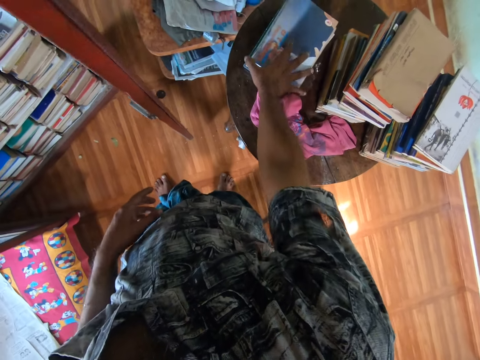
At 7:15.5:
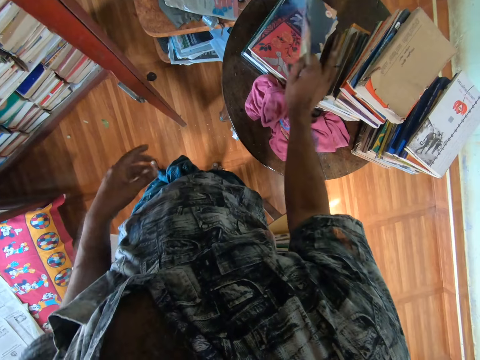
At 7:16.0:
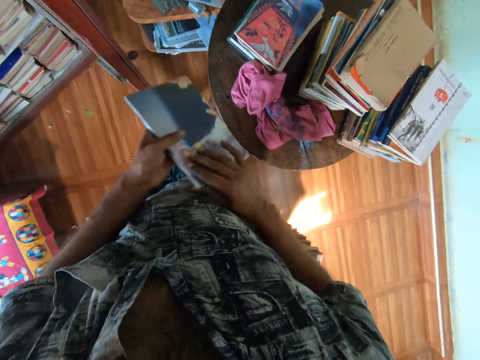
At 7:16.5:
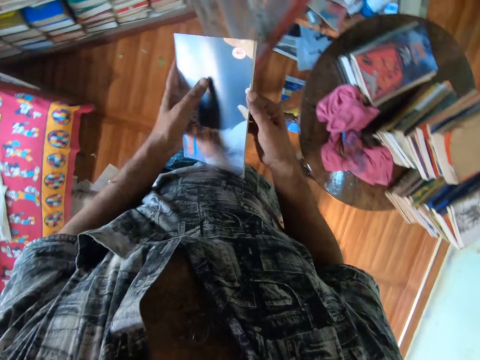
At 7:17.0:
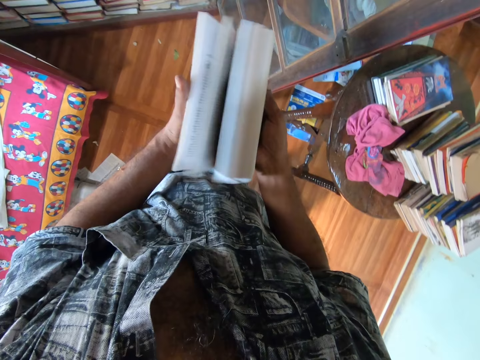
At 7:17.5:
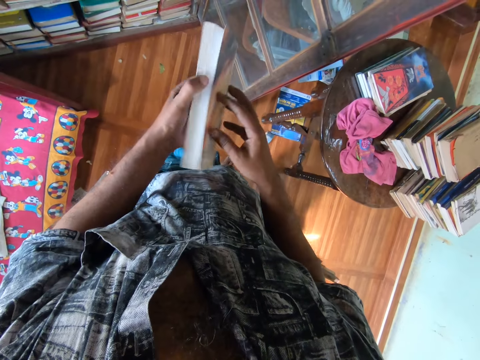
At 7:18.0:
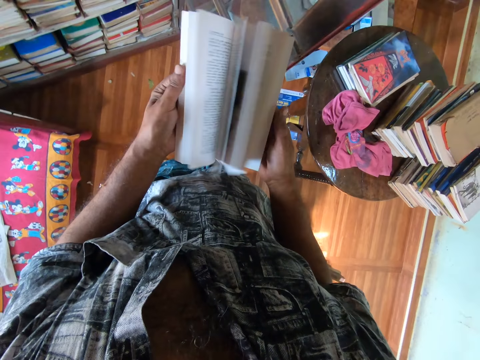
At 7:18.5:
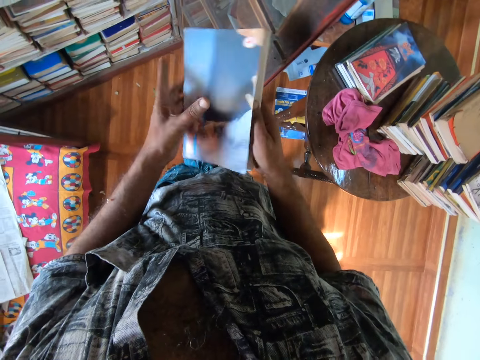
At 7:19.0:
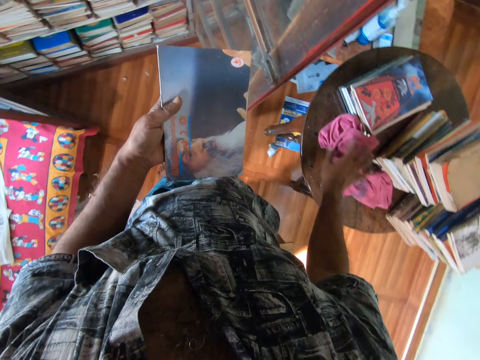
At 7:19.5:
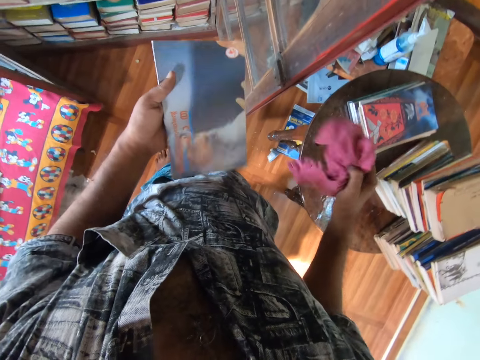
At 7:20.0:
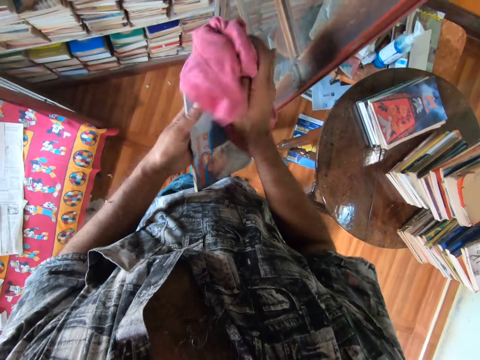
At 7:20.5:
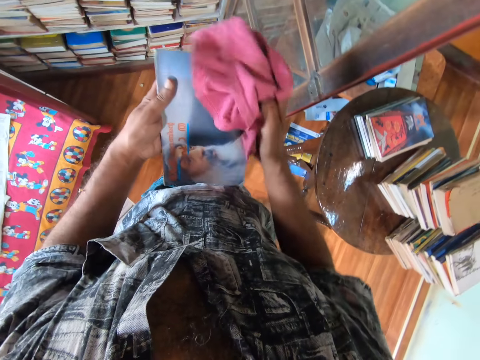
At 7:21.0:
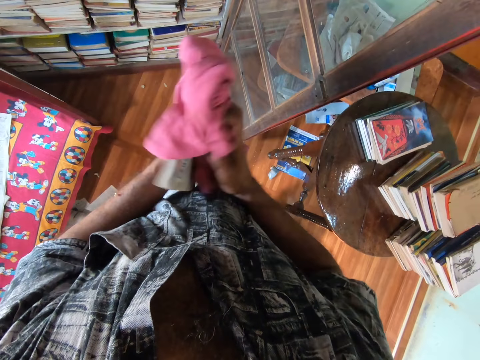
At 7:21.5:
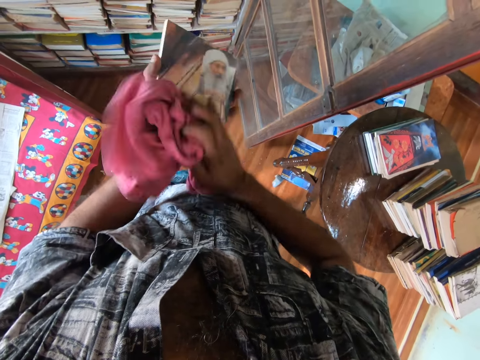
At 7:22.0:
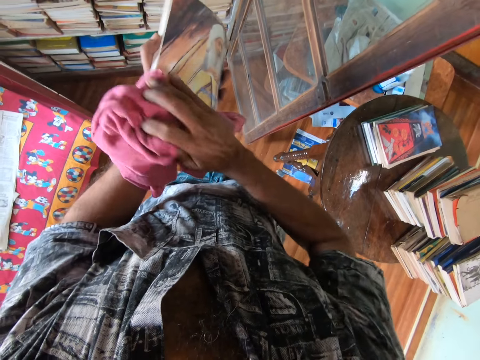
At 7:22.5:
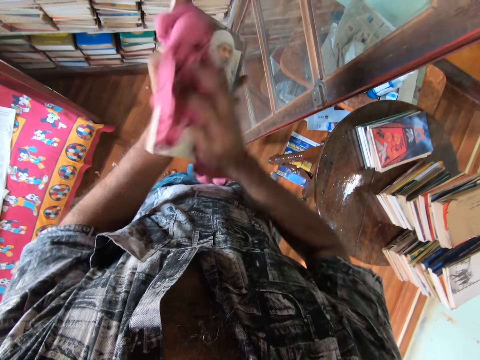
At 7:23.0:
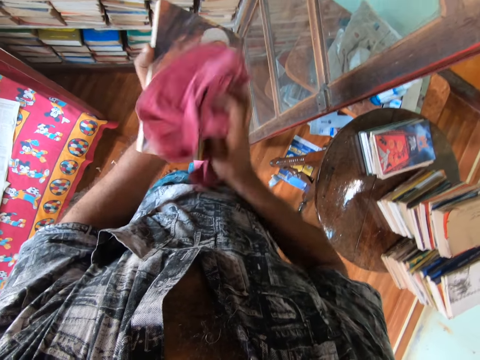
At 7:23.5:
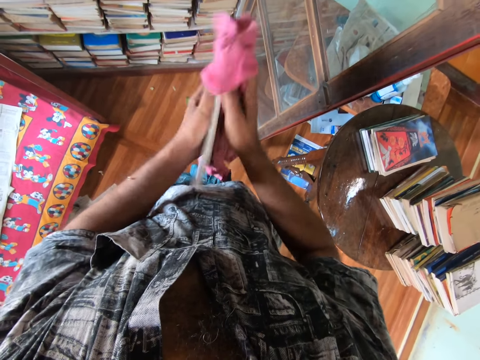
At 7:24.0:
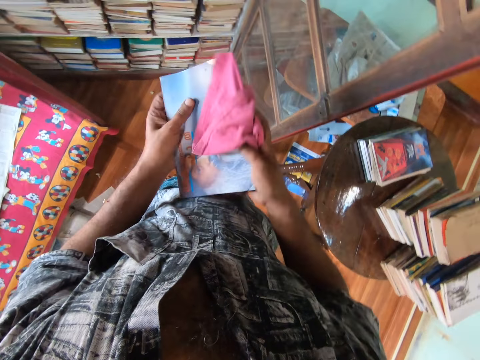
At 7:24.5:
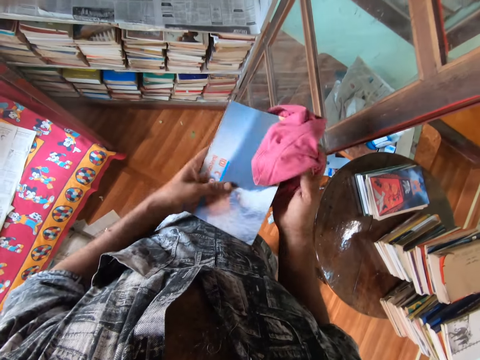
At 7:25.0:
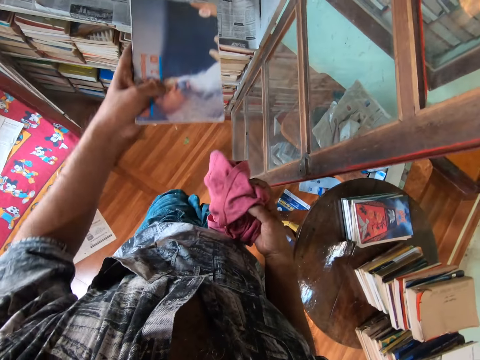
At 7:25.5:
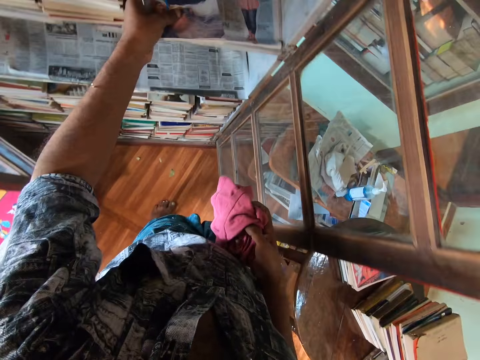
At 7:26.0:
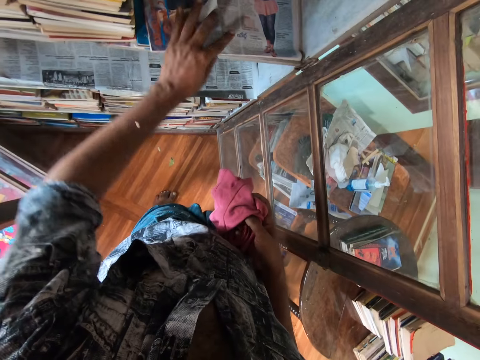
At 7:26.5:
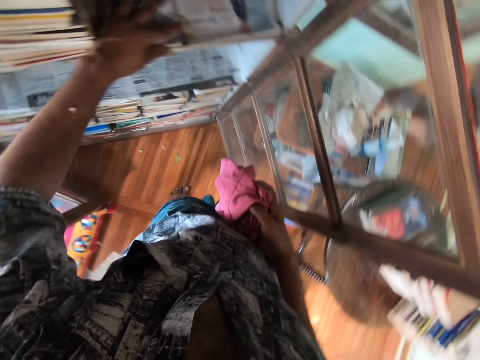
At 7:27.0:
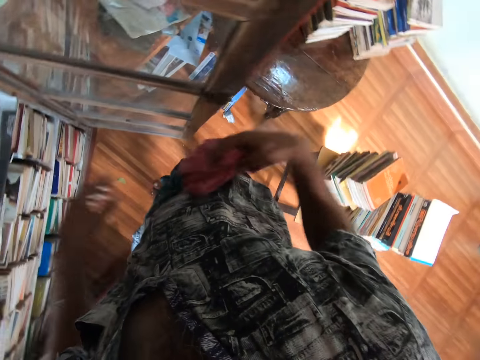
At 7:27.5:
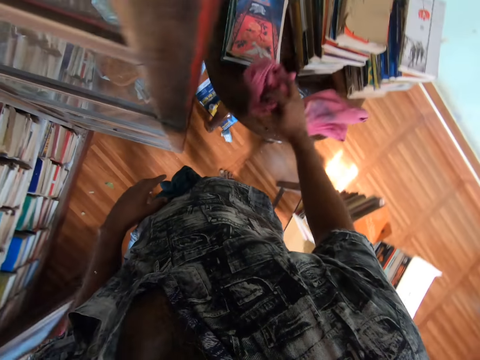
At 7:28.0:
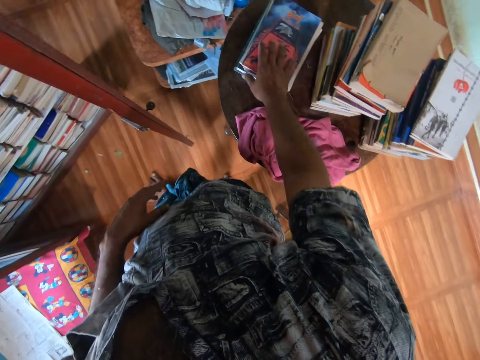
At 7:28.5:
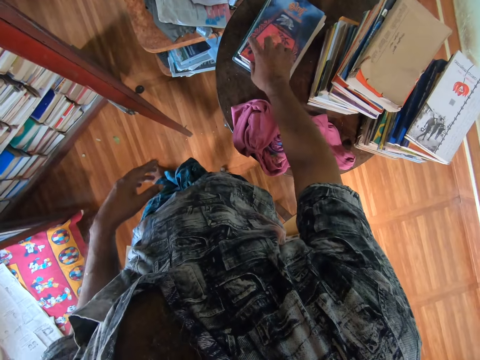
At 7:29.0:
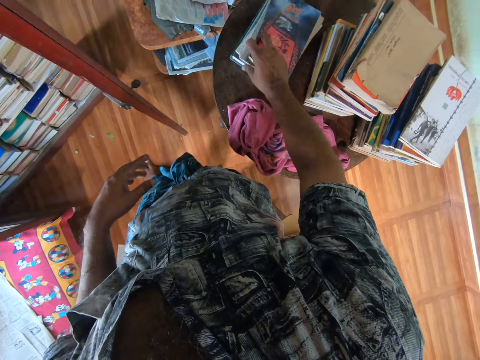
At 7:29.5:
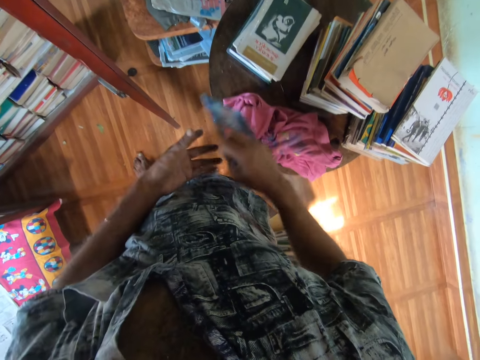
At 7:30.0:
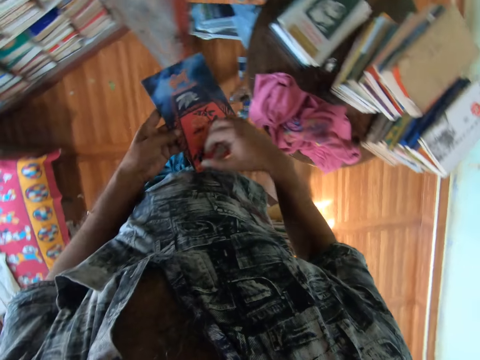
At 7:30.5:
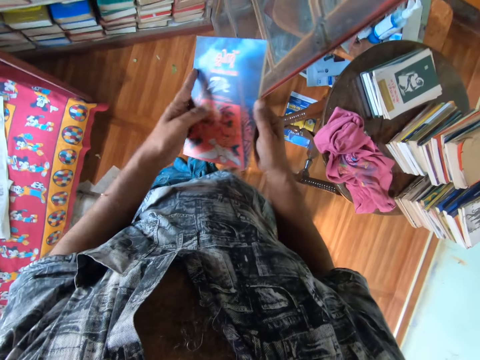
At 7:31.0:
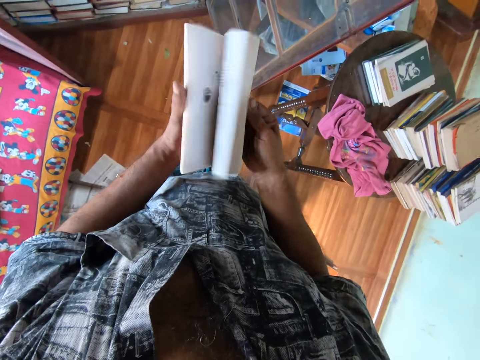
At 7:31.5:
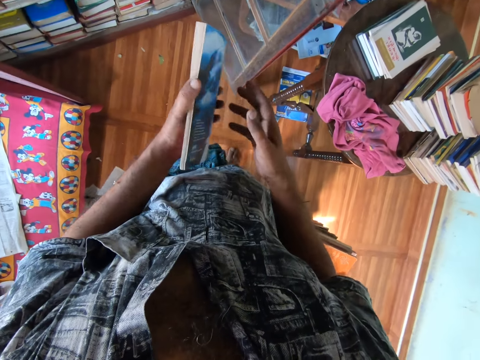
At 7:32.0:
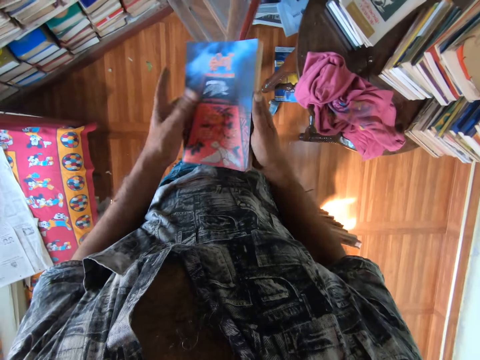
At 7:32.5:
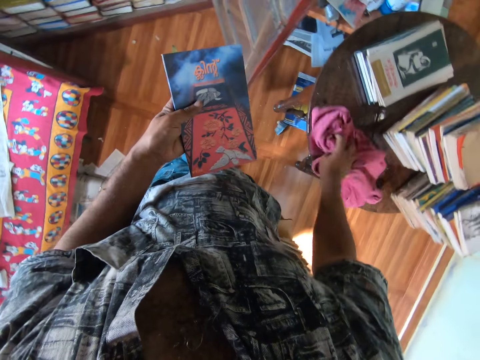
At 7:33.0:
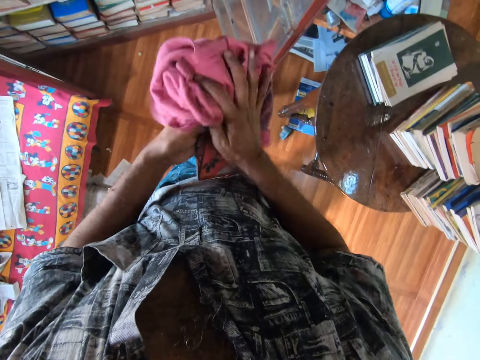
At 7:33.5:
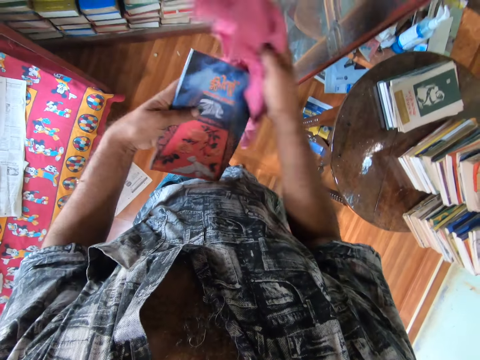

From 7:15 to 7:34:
The camera wearer picks up the book from the table. They open the pages of the book. They pick up a piece of cloth from the table. They wipe the book with the piece of cloth. They put the book in the bookshelf. They drop the piece of cloth on the table. They pick up the book from the table. They open the book and check through the pages of the book. They pick up the piece of cloth from the table. They wipe the book with the piece of cloth.

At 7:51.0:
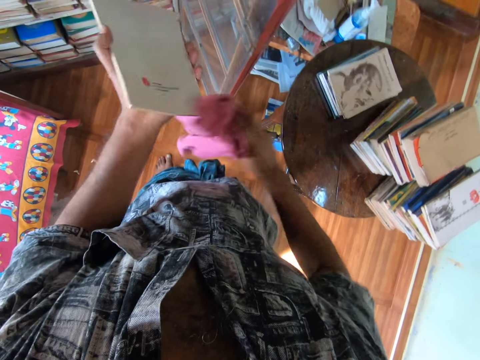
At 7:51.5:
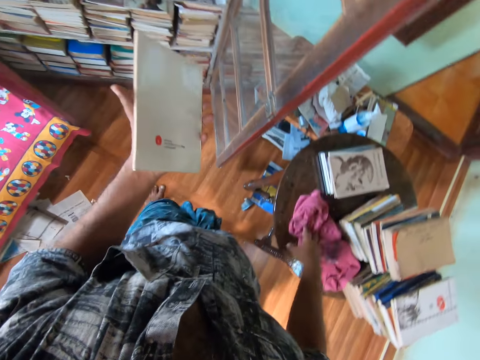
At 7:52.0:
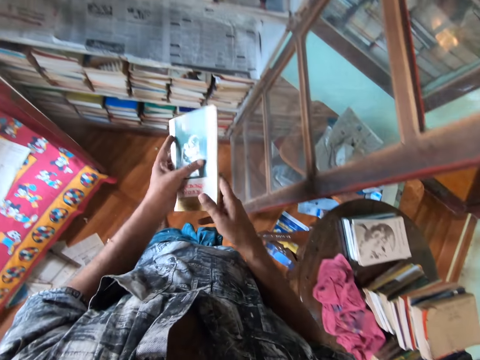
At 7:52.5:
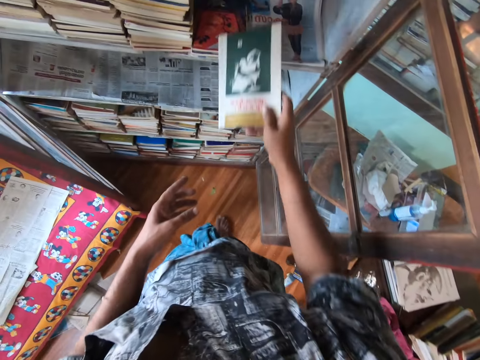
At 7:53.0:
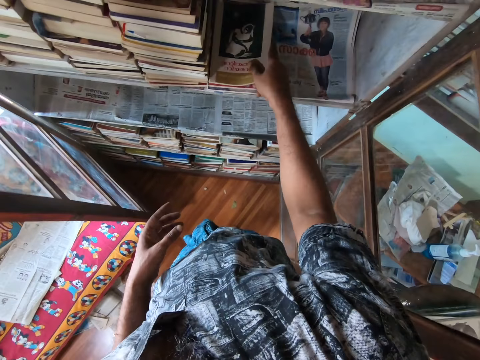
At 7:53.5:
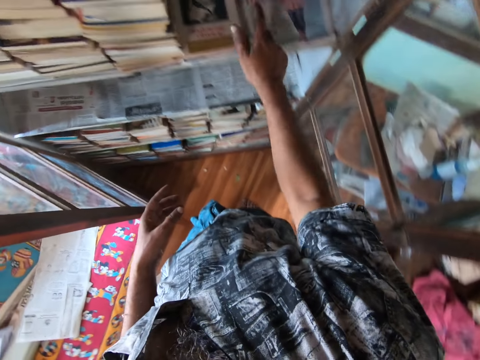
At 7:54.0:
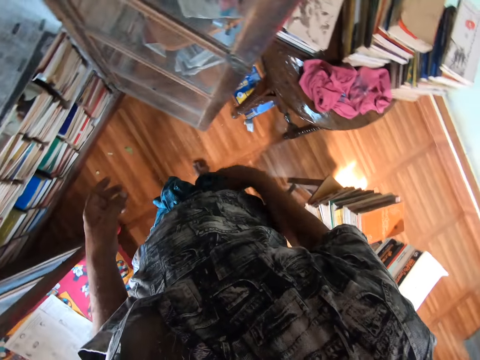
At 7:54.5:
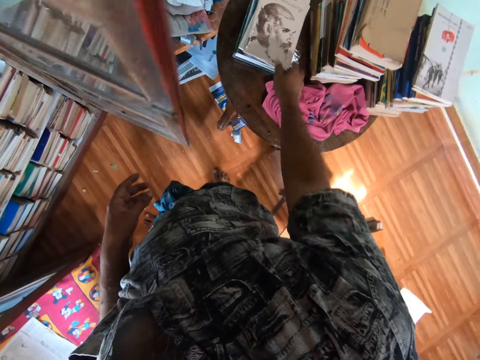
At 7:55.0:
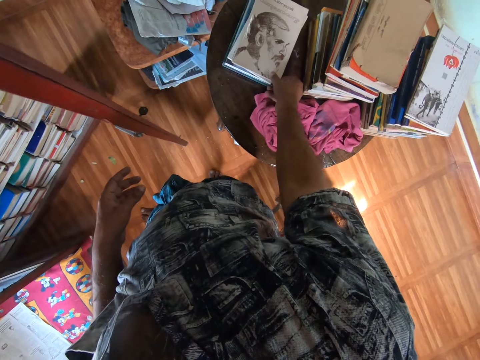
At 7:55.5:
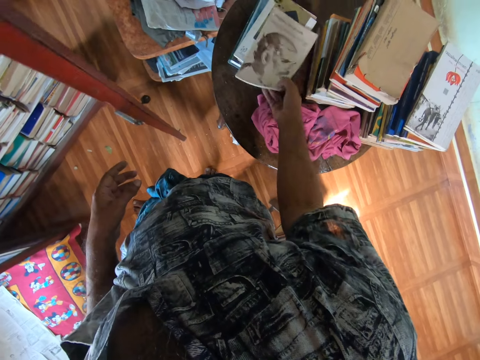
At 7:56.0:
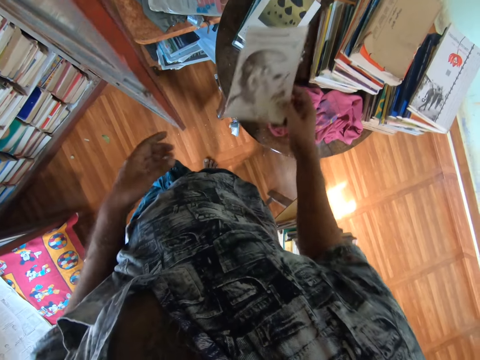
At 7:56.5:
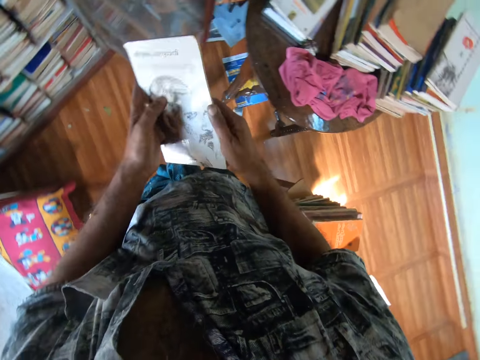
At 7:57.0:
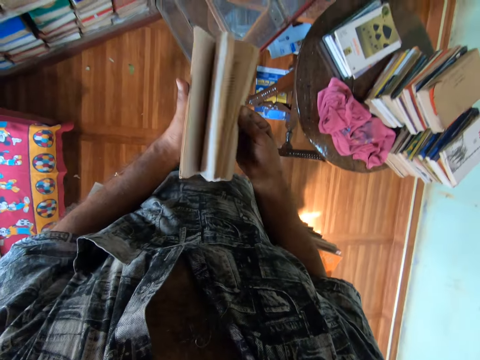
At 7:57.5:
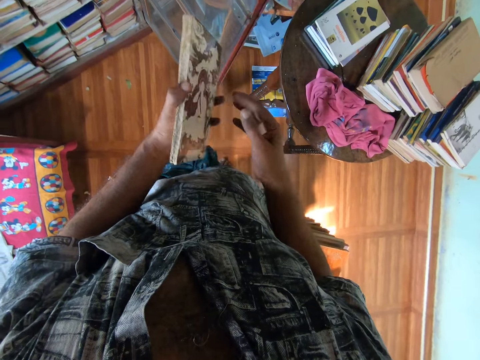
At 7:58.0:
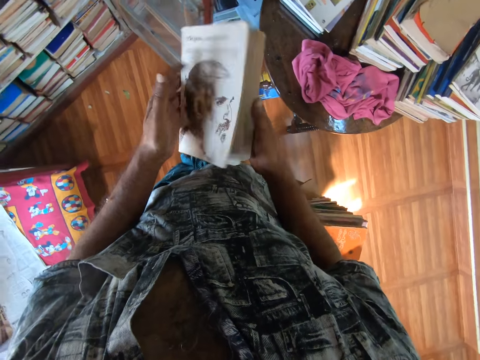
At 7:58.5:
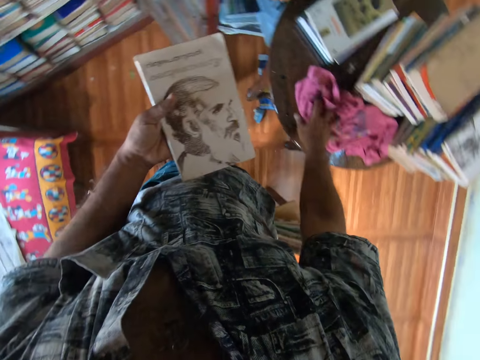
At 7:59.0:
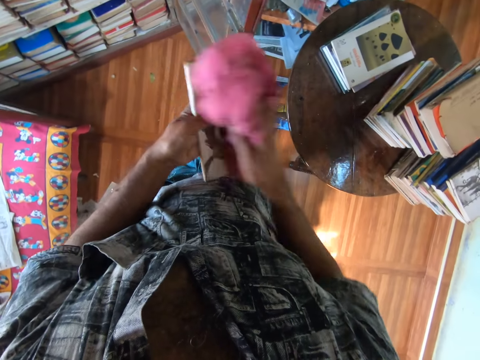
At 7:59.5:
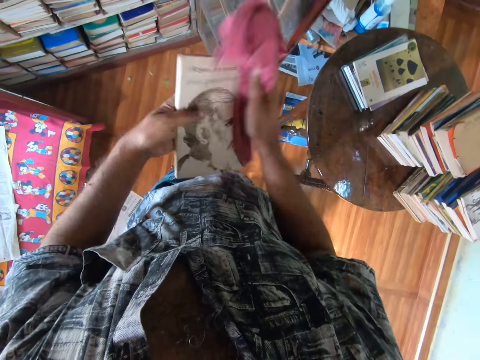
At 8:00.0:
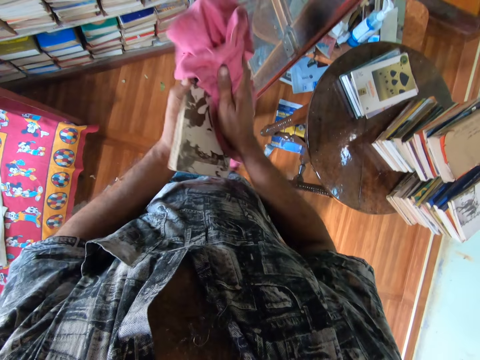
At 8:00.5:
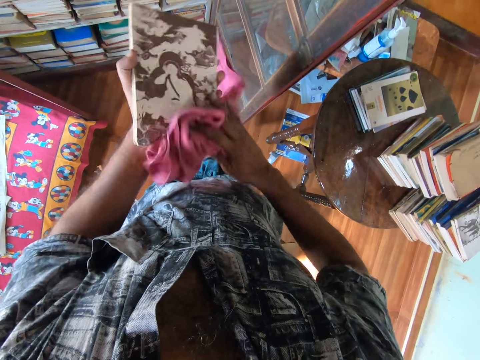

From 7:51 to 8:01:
The camera wearer puts the piece of cloth on the table. He puts the book in the bookshelf. He picks up the book from the table. He opens the book and checks through the pages of the book. He picks up a piece of cloth with his right hand. He wipes the book with the piece of cloth.
